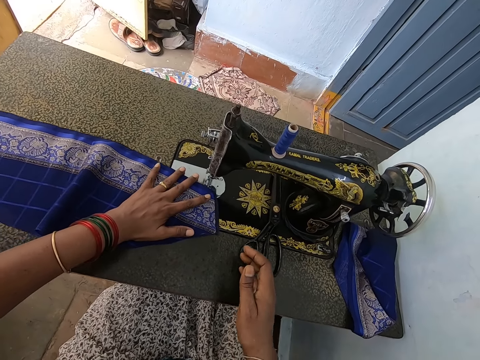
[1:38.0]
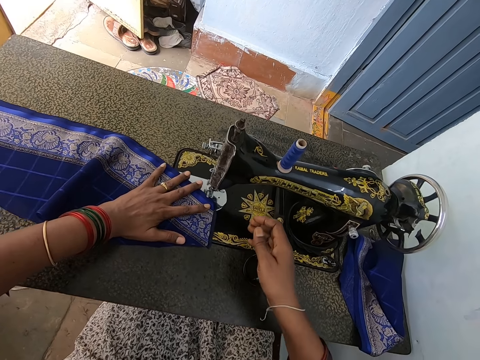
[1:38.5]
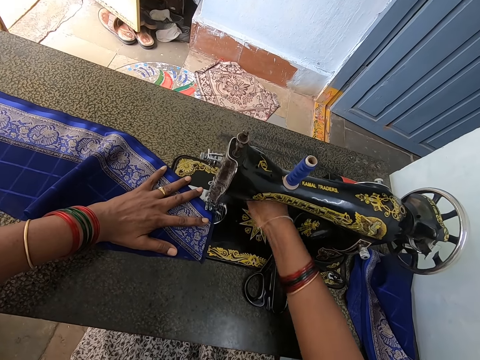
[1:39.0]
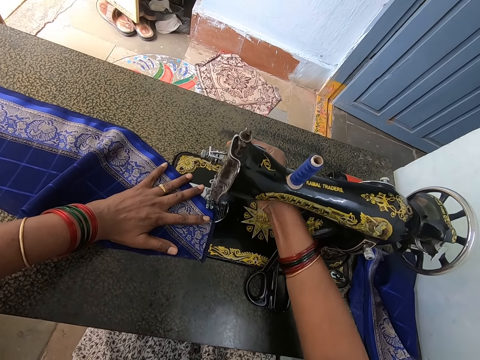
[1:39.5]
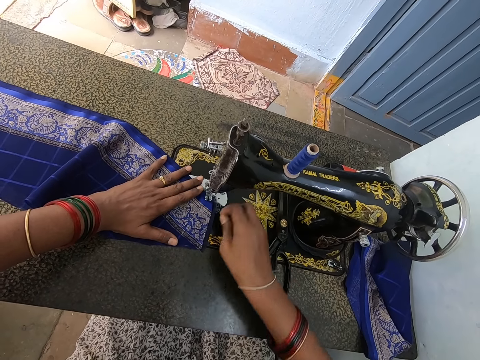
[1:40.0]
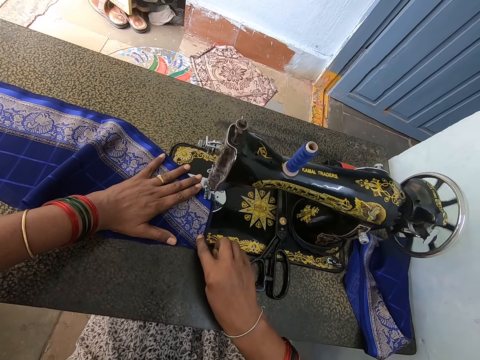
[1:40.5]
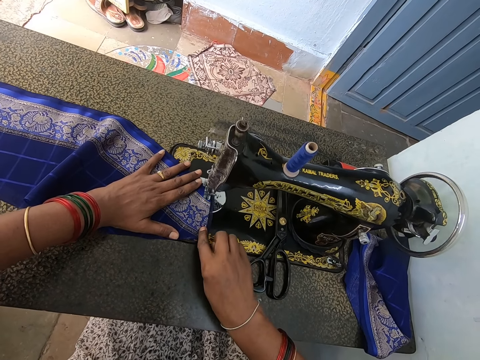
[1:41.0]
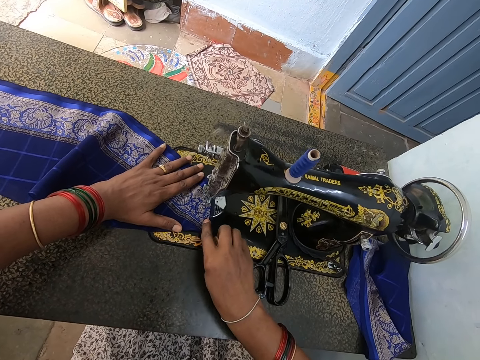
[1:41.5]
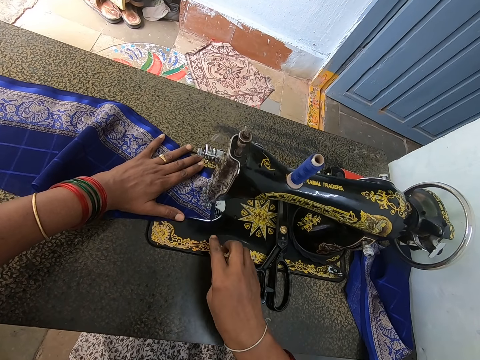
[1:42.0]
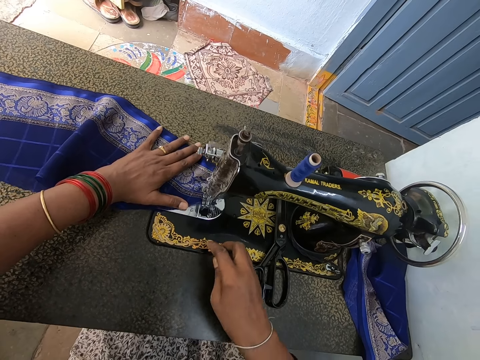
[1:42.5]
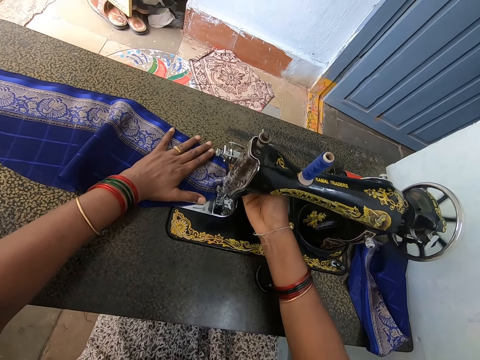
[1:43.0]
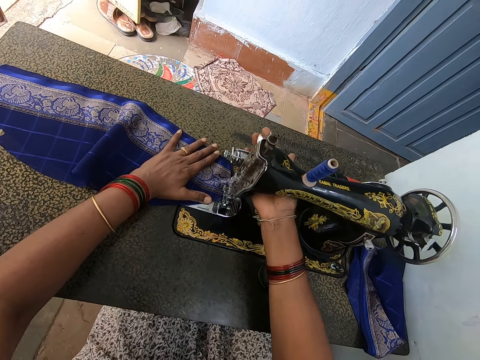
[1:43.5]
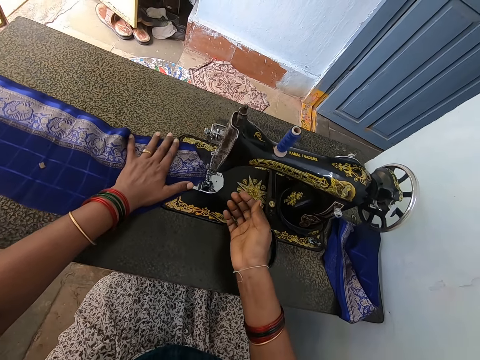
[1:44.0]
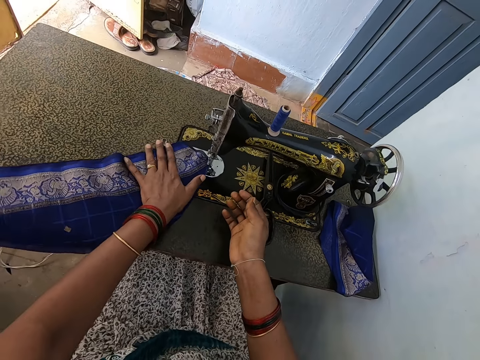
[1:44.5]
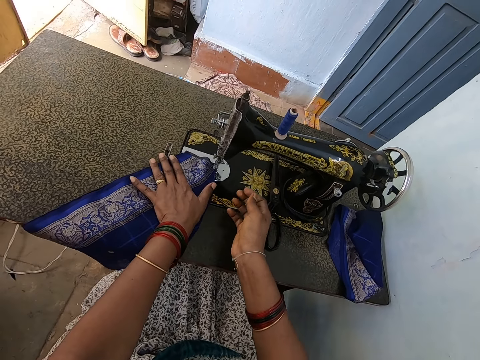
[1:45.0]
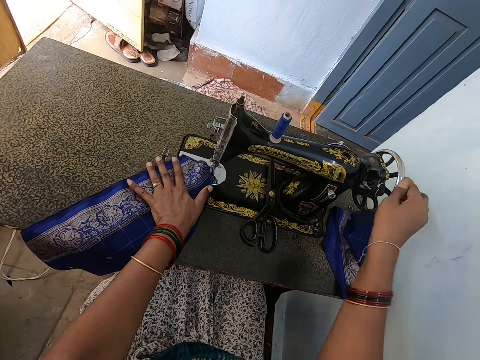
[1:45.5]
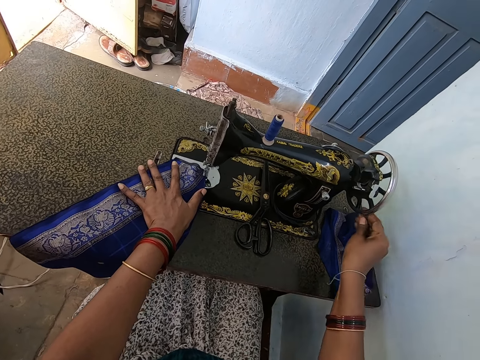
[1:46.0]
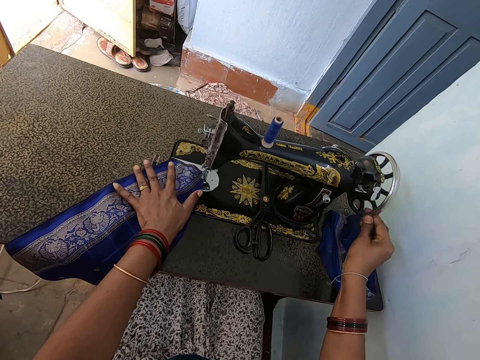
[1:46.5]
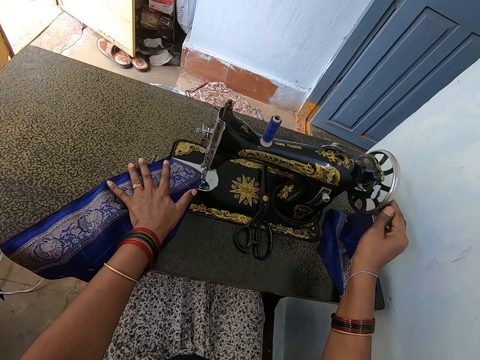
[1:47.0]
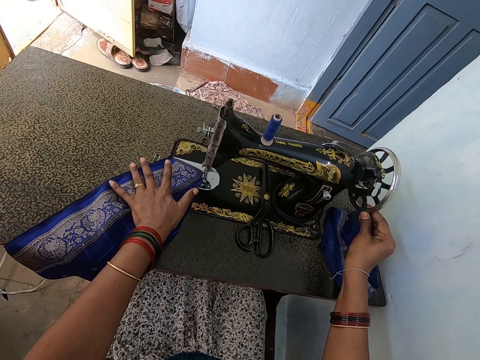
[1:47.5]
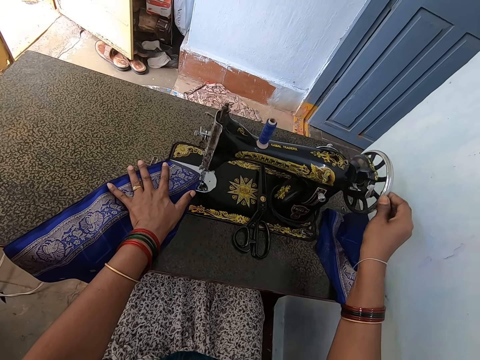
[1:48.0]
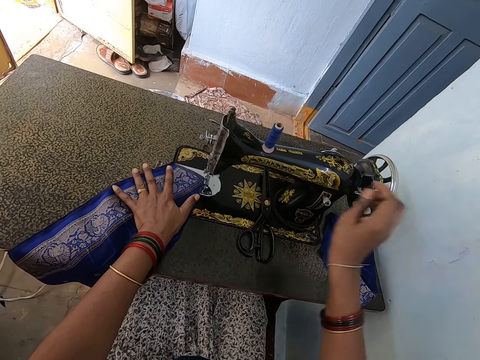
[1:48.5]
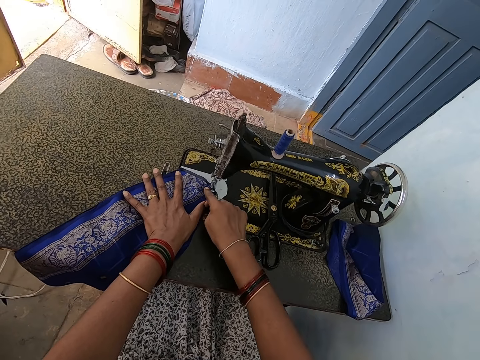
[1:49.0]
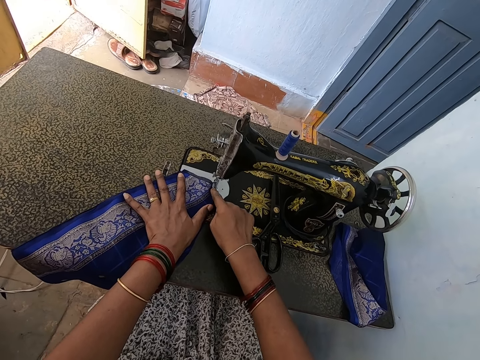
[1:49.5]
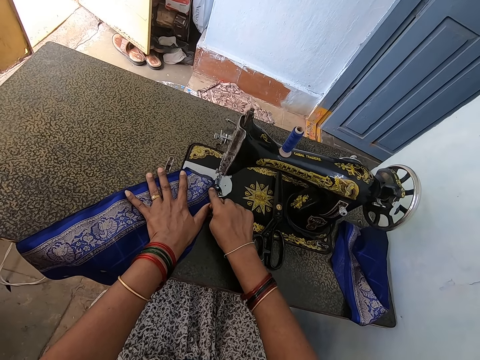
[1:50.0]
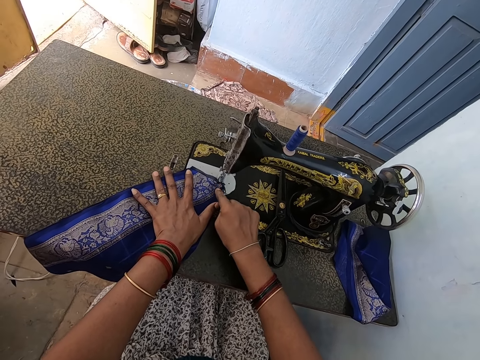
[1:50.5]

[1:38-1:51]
The camera wearer pushes the piece of cloth. They touch the sewing machine. They operate the sewing machine. They sew the piece of cloth. They operate the sewing machine. They touch the reverse lever part. They push the piece of cloth. They turn the balance wheel. They touch the piece of cloth.

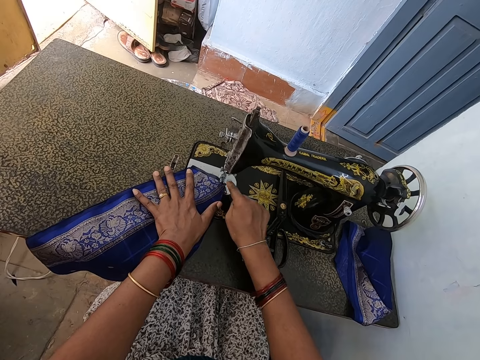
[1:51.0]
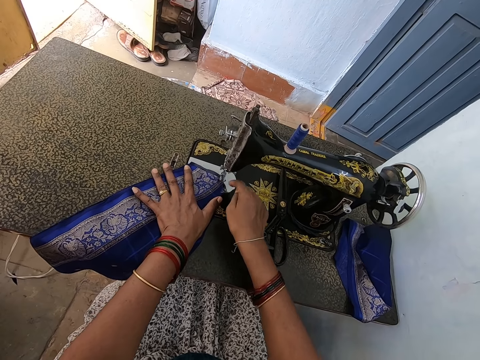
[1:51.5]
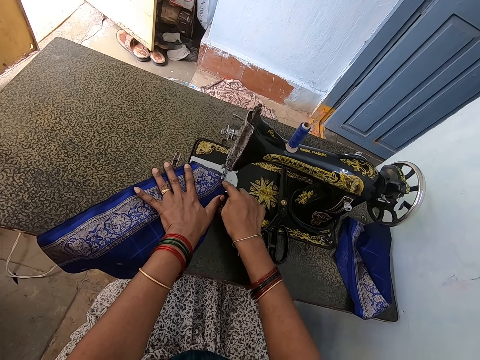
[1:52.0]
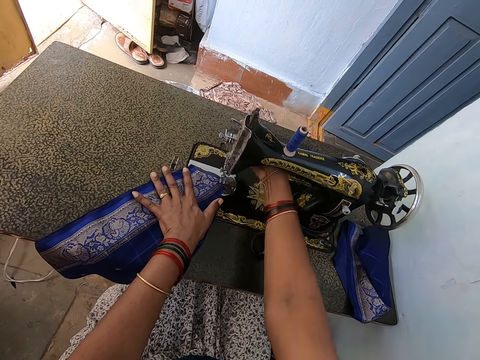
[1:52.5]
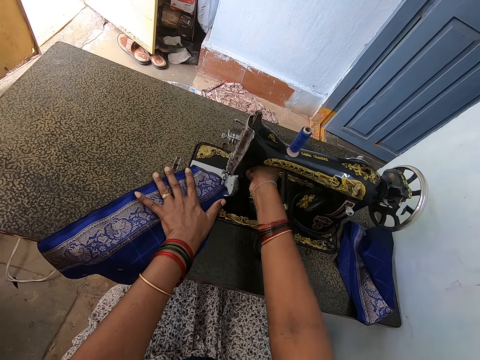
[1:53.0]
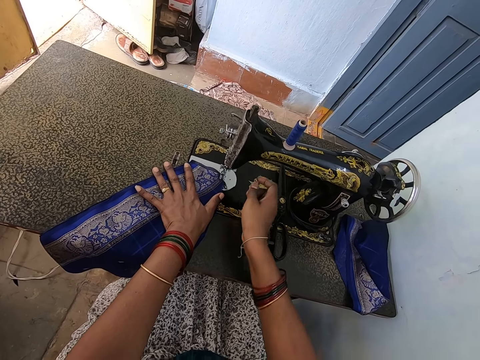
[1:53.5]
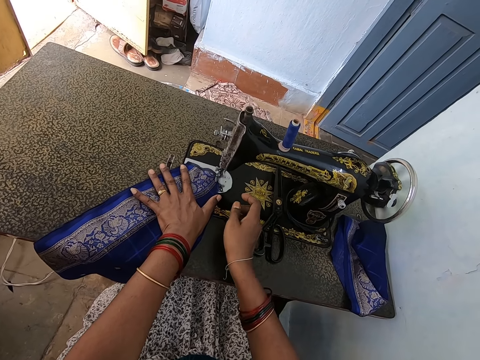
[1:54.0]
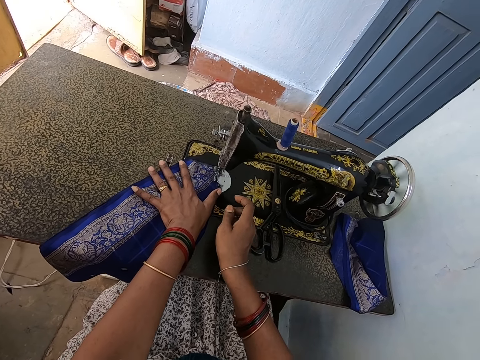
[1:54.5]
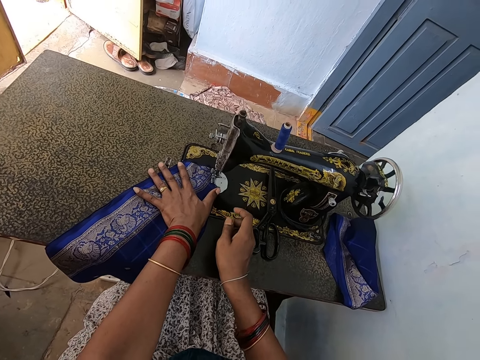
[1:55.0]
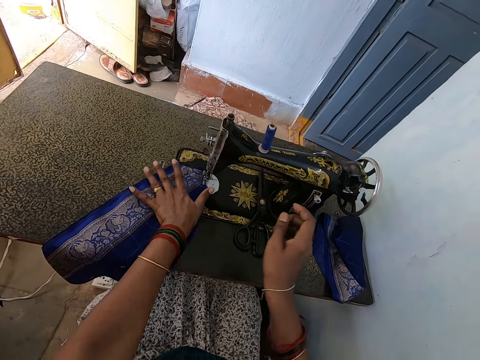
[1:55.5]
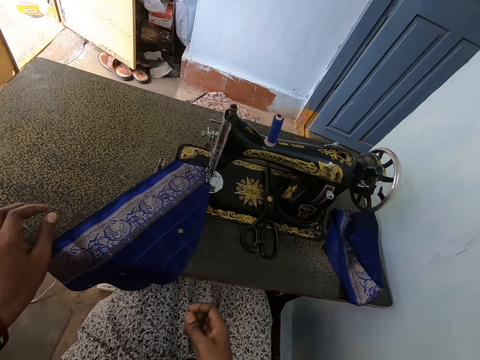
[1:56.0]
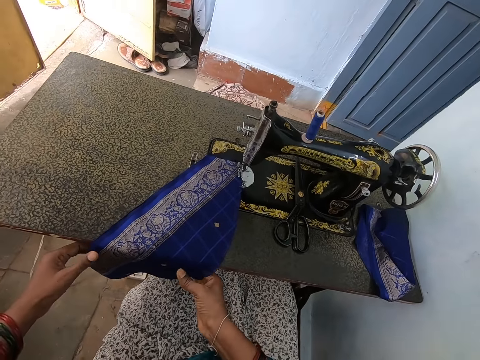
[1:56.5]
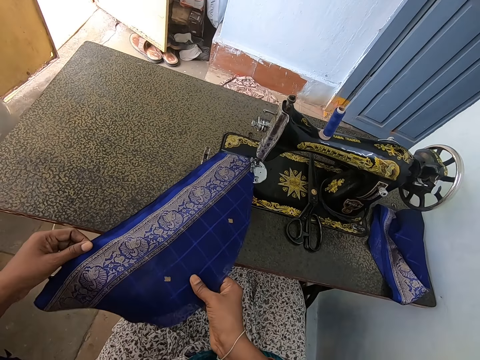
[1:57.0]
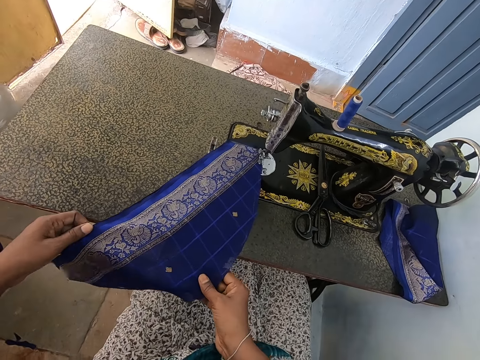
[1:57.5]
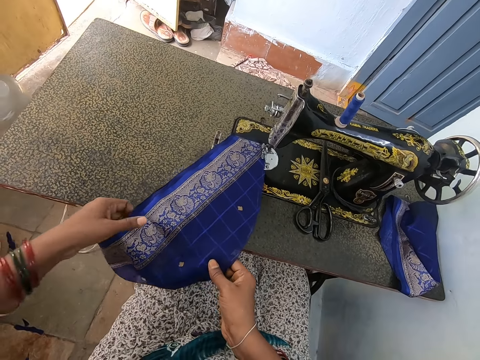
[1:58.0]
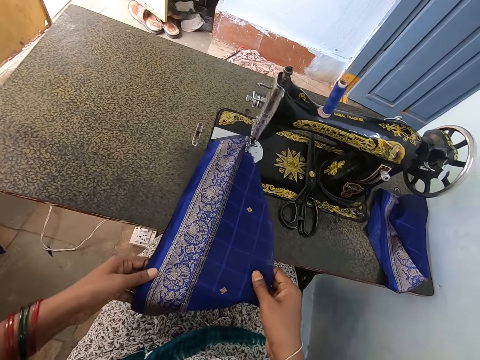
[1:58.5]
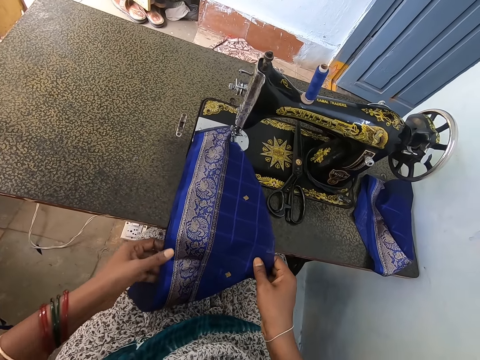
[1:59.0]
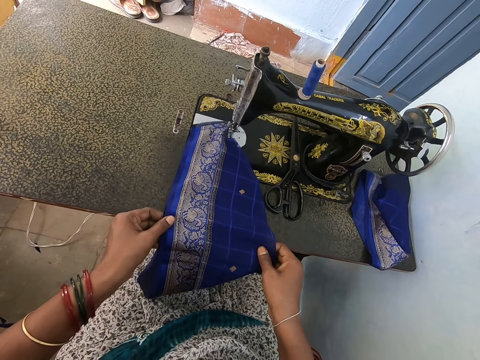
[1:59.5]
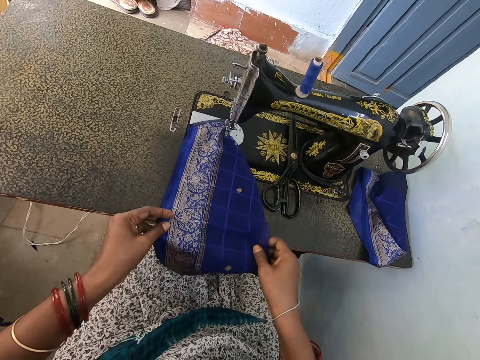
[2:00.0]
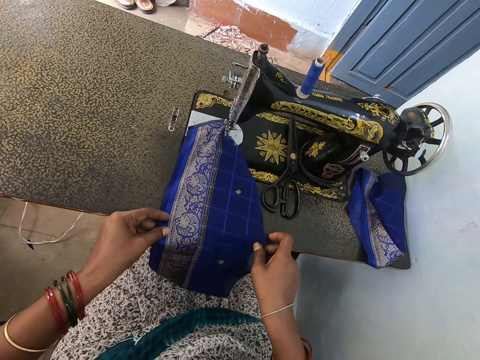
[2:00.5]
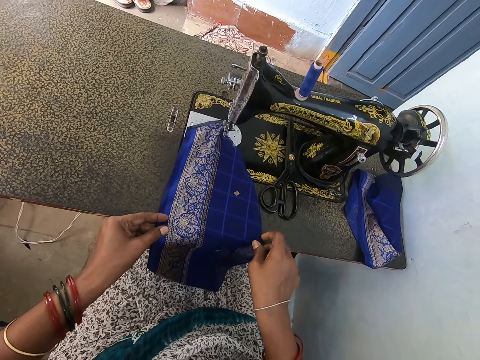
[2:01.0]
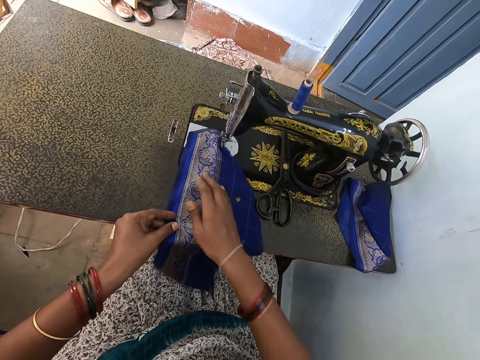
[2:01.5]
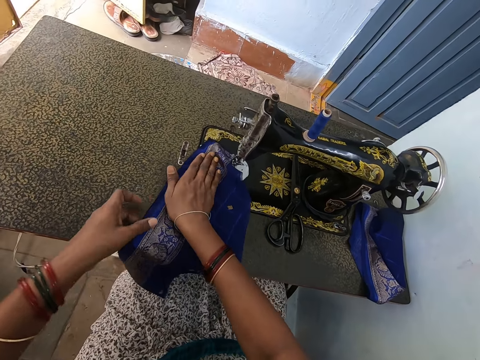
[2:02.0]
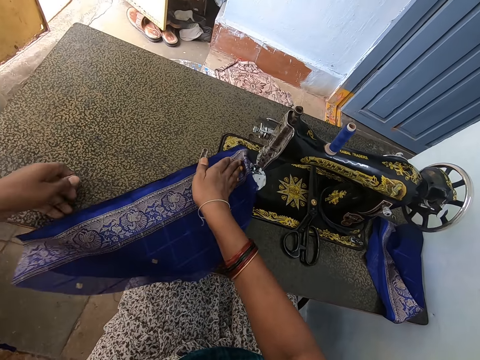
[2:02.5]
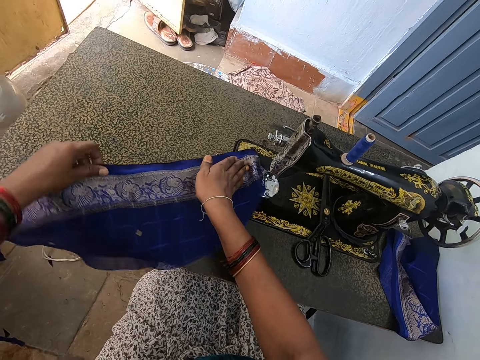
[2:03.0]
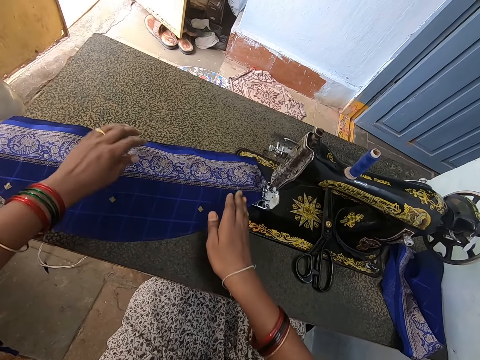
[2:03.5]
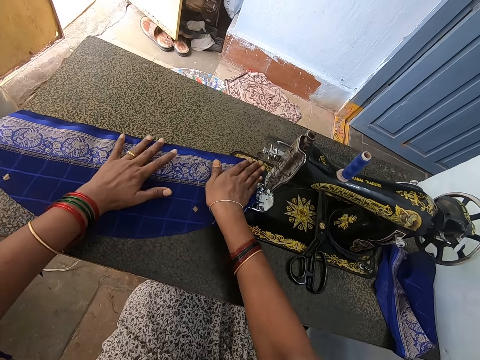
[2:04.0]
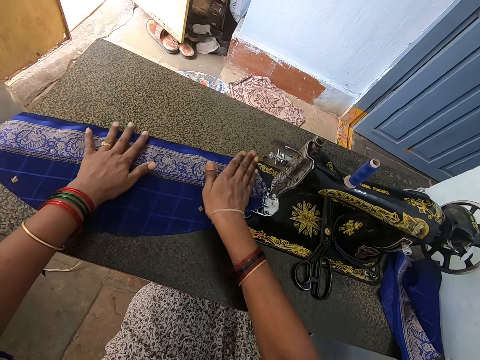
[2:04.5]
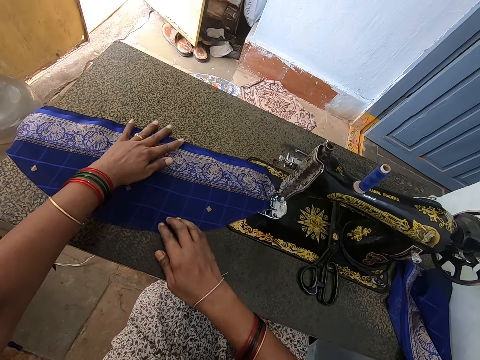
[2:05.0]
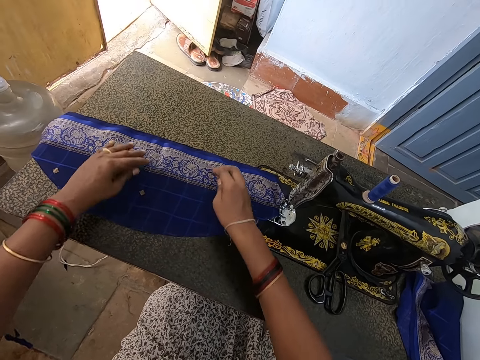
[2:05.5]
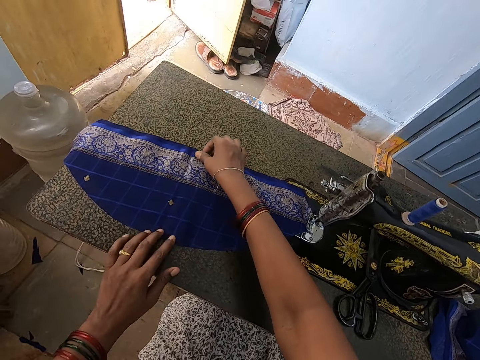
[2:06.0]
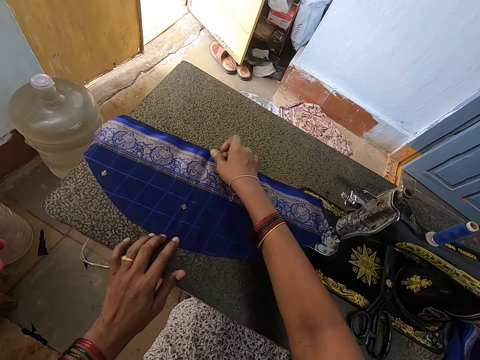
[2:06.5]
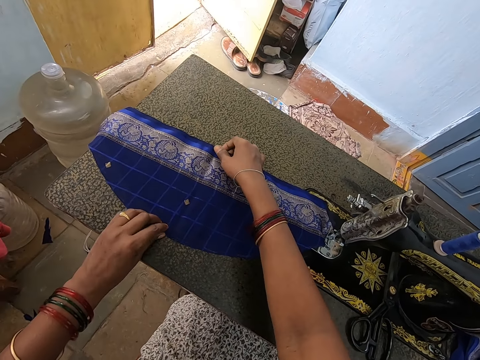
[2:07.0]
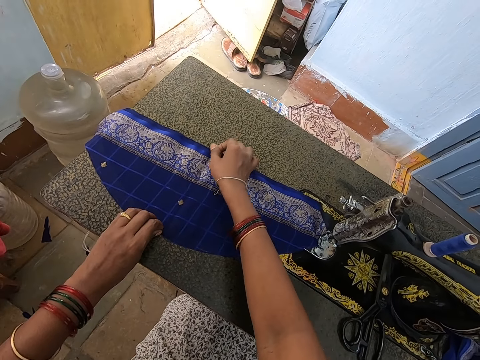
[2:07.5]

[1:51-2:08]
The camera wearer sews the cloth. They touch the reverse lever part. They adjust the cloth. They sew the piece of cloth. They touch the piece of cloth. They adjust the cloth.
